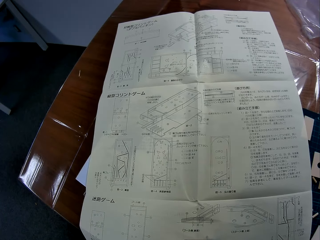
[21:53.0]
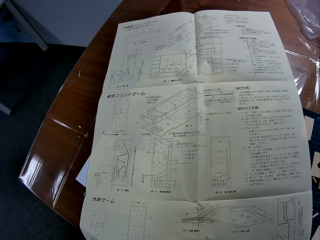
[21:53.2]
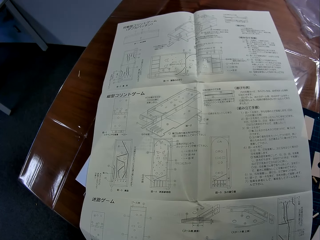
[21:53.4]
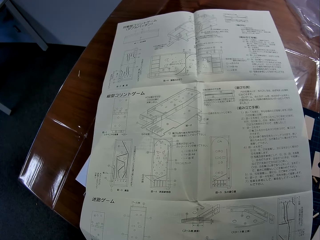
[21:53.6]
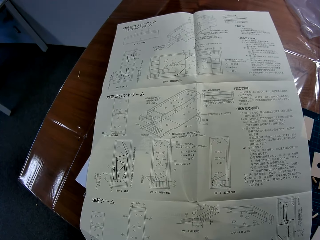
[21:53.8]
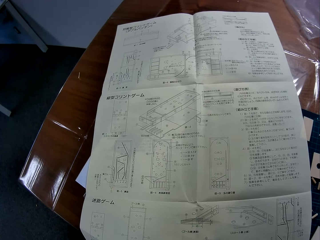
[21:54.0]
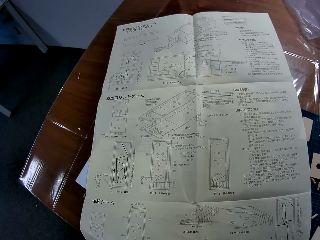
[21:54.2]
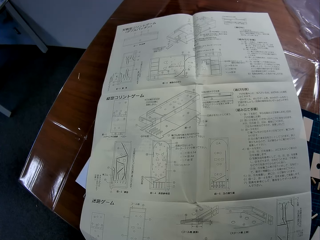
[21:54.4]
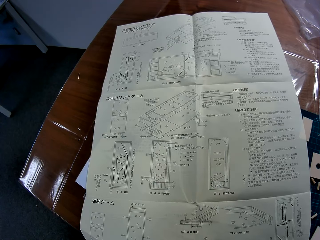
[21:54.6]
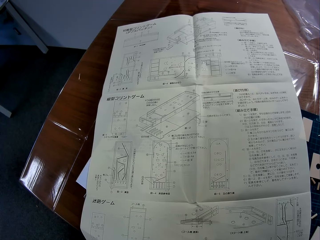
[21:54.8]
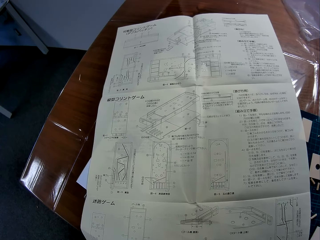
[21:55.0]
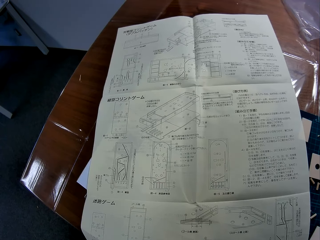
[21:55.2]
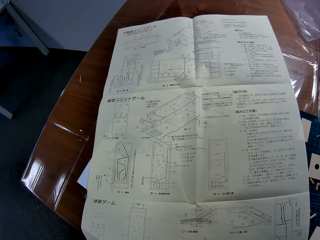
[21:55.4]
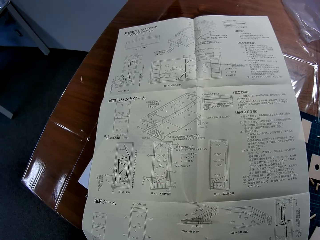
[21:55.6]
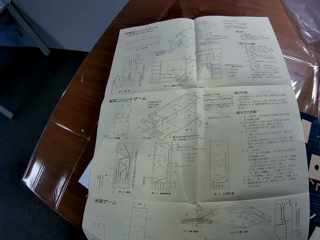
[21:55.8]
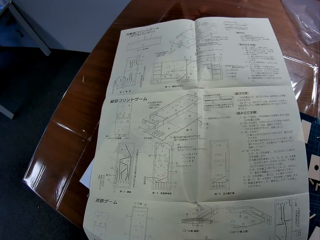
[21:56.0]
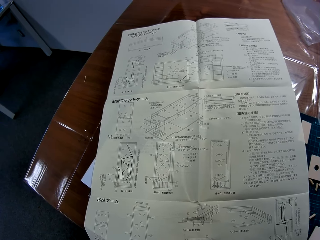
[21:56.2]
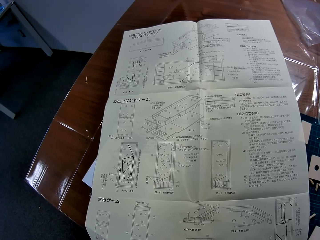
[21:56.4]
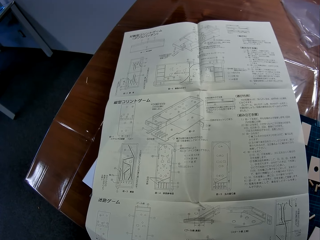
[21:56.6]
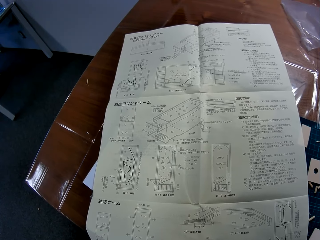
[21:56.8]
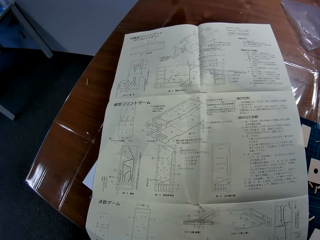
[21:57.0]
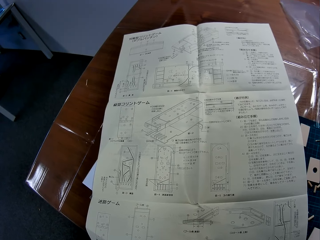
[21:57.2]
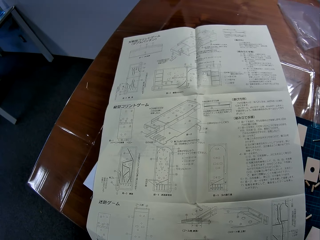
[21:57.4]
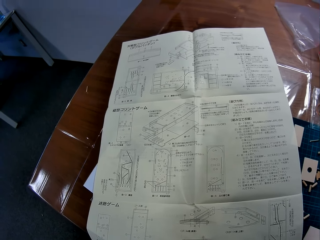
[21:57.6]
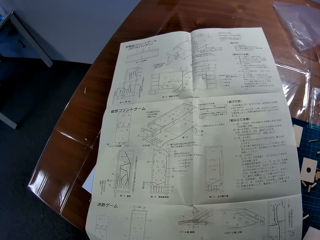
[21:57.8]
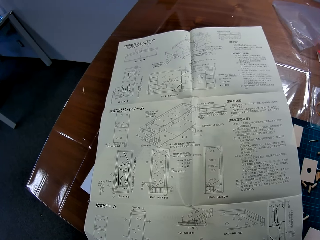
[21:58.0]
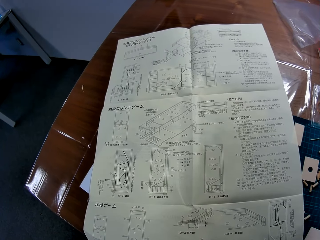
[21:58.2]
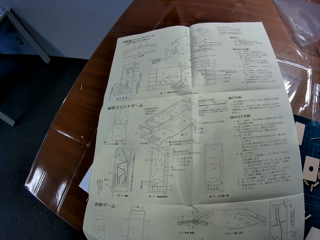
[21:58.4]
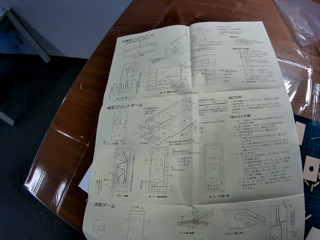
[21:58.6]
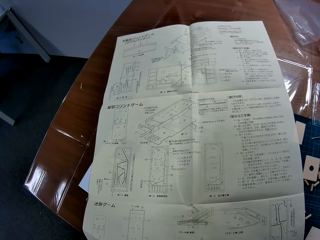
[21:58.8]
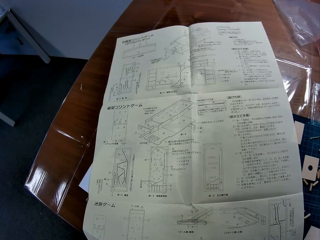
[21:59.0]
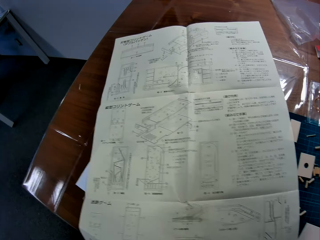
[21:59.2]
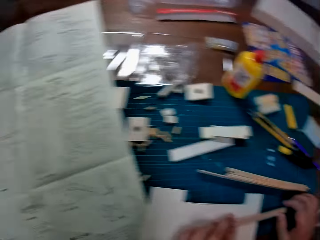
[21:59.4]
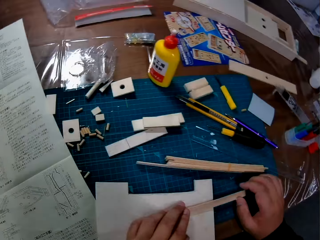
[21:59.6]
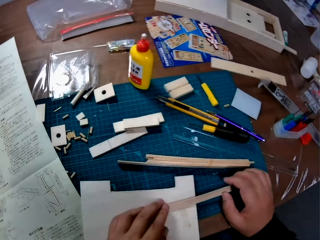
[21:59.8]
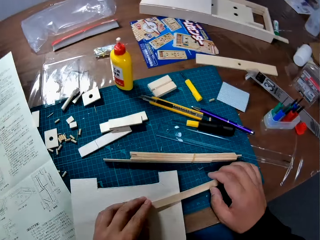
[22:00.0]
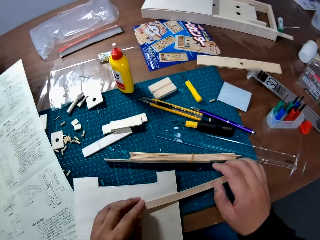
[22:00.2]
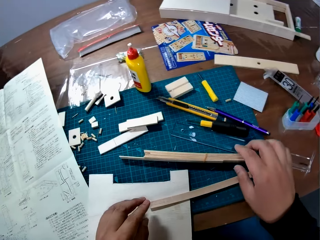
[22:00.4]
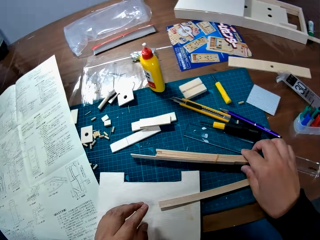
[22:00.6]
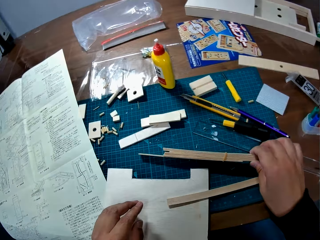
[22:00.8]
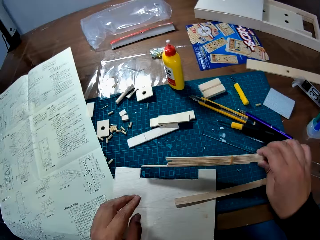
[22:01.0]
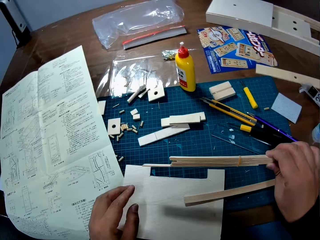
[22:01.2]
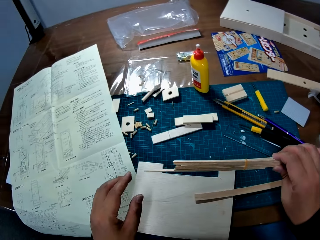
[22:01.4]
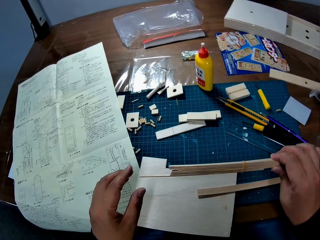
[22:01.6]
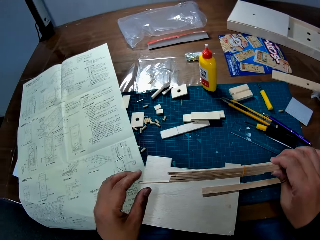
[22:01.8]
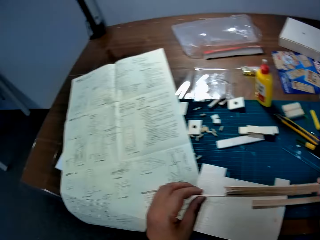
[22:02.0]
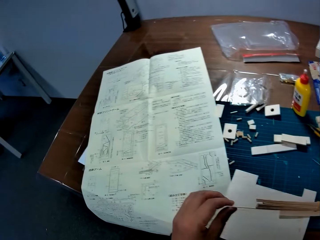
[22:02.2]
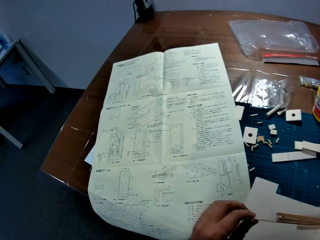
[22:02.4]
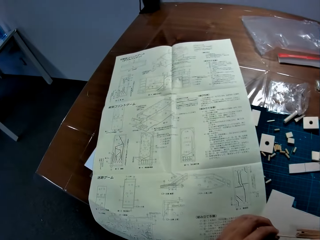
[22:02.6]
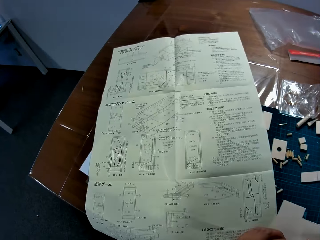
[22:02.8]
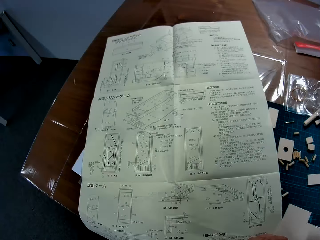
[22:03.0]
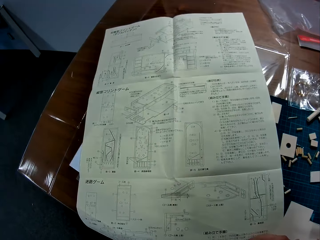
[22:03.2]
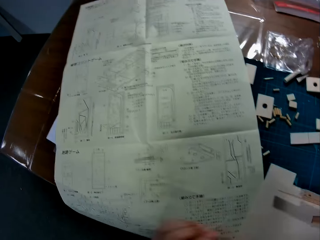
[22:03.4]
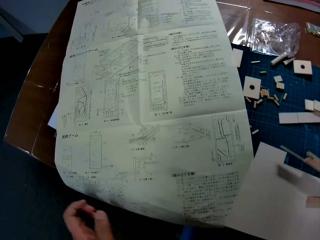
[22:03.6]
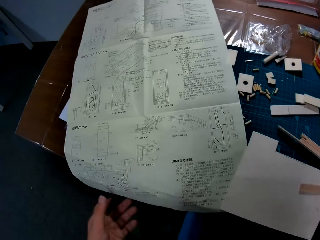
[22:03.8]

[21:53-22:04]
The camera wearer drops the model stick on the board sheet. They pick a bundle of sticks on the table. They hold a stick on the bundle with the left hand.

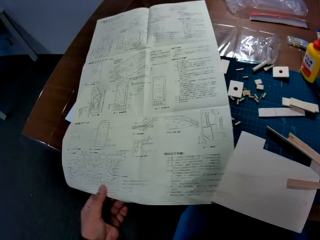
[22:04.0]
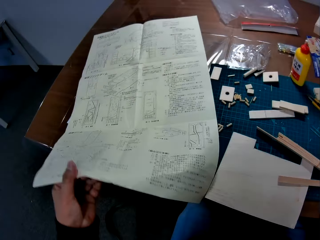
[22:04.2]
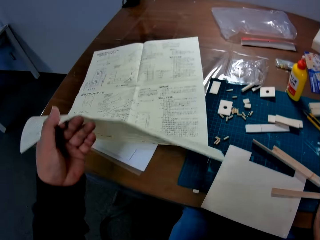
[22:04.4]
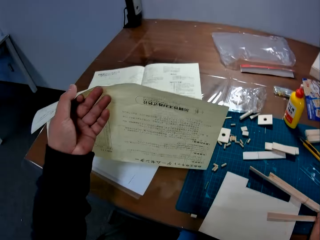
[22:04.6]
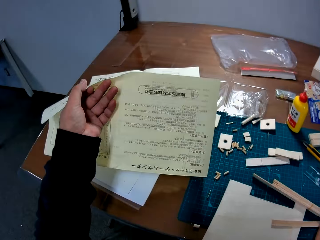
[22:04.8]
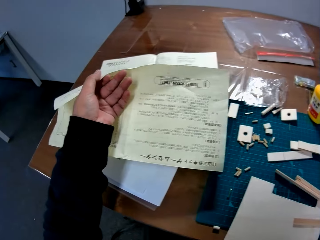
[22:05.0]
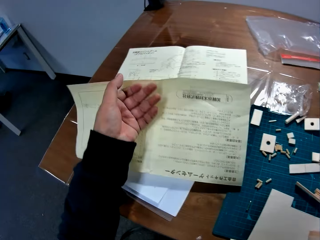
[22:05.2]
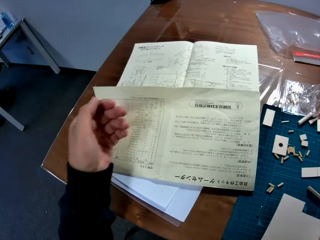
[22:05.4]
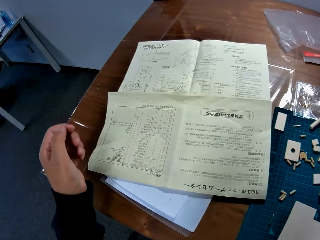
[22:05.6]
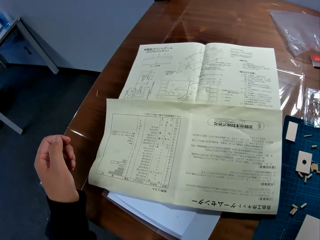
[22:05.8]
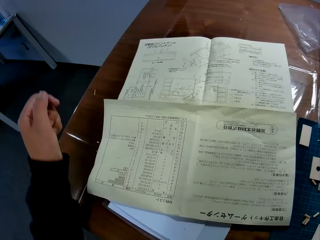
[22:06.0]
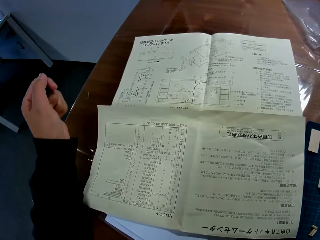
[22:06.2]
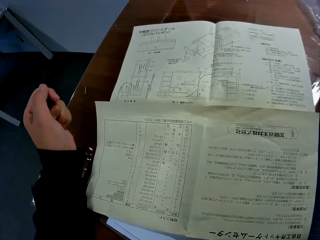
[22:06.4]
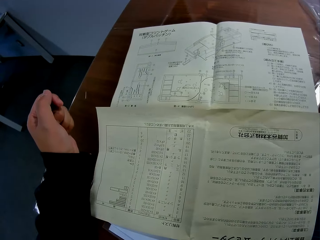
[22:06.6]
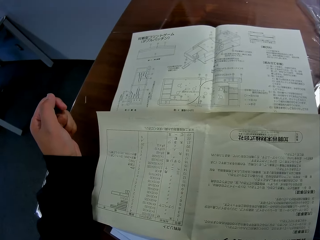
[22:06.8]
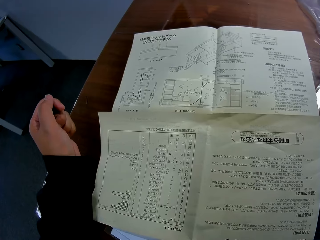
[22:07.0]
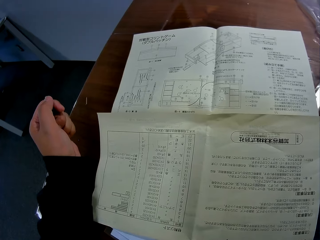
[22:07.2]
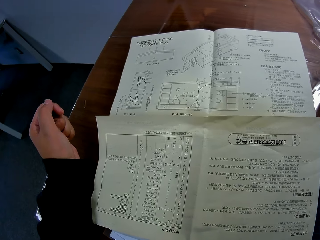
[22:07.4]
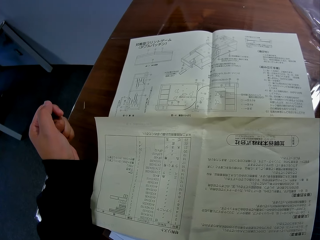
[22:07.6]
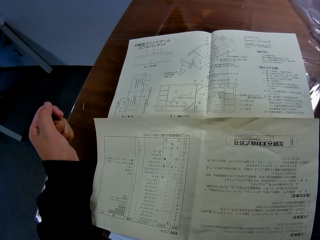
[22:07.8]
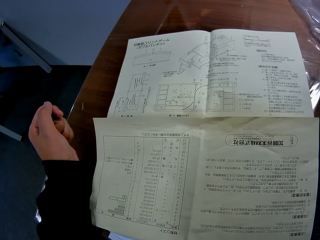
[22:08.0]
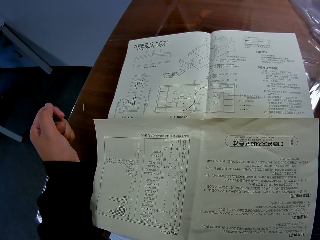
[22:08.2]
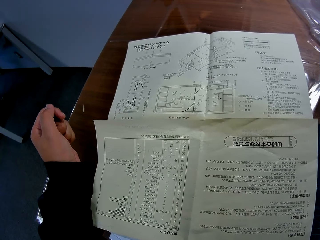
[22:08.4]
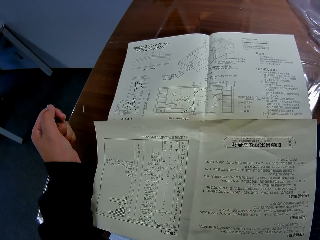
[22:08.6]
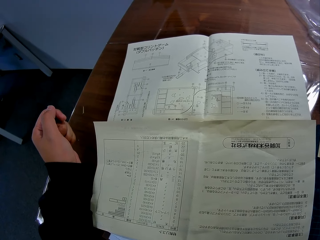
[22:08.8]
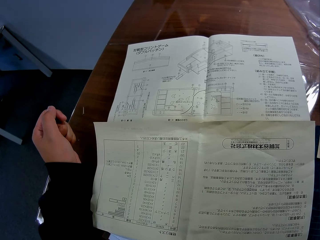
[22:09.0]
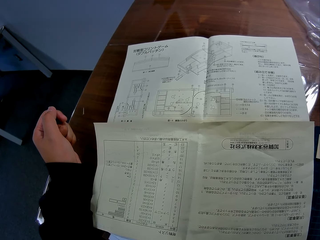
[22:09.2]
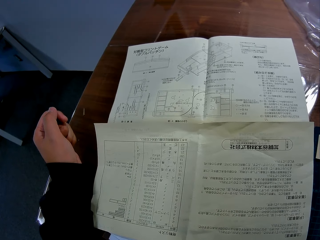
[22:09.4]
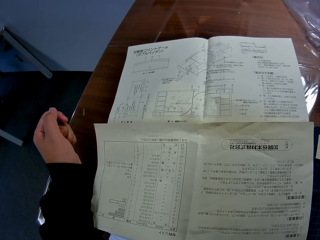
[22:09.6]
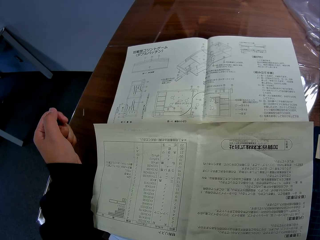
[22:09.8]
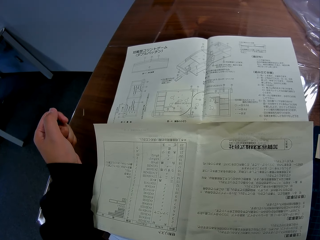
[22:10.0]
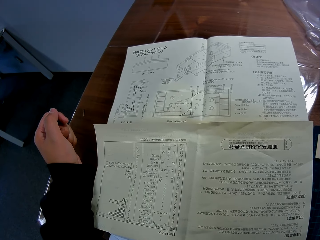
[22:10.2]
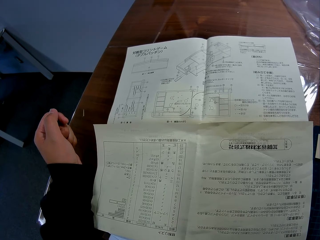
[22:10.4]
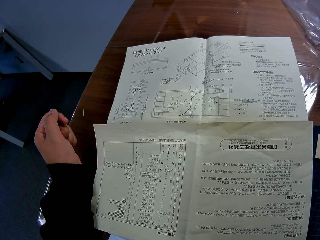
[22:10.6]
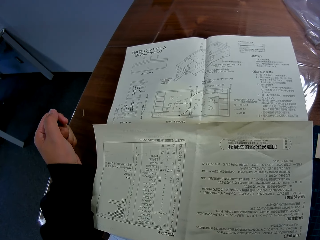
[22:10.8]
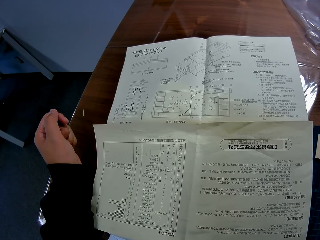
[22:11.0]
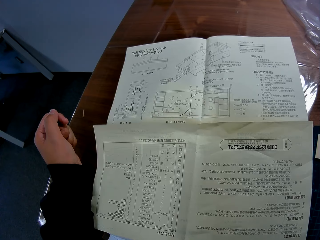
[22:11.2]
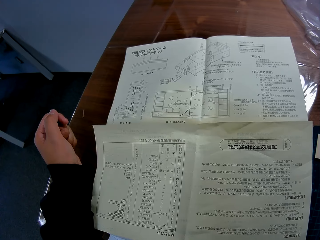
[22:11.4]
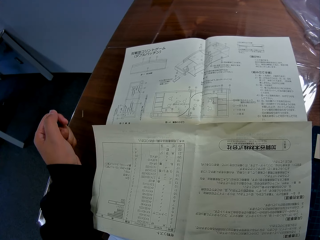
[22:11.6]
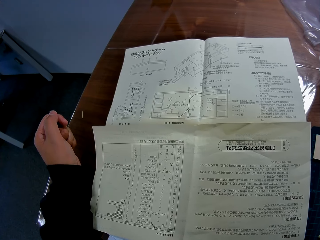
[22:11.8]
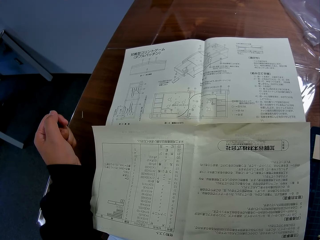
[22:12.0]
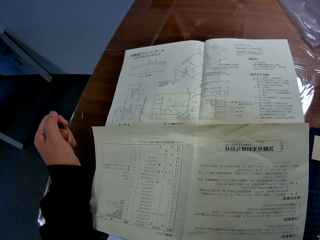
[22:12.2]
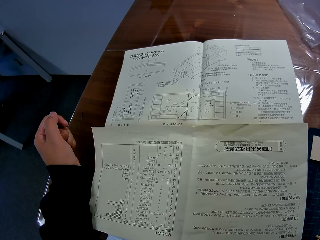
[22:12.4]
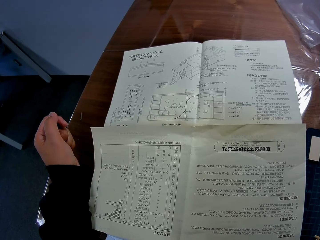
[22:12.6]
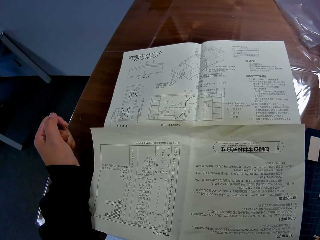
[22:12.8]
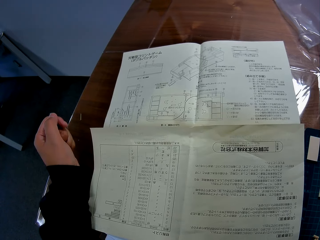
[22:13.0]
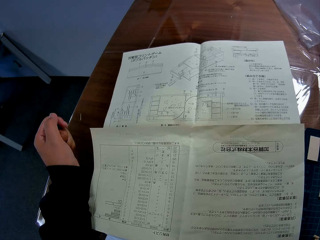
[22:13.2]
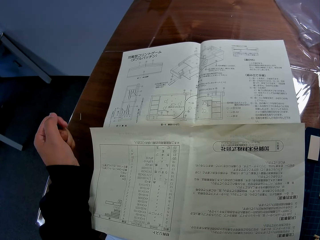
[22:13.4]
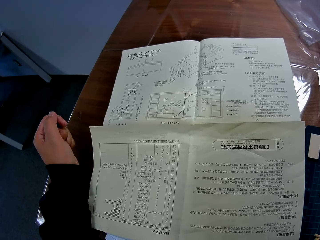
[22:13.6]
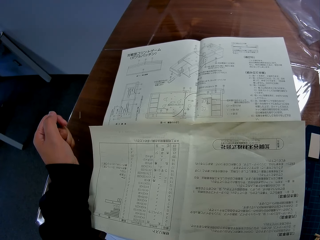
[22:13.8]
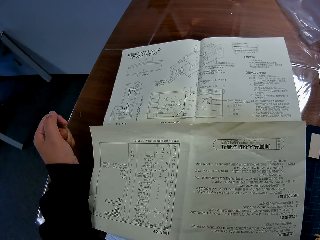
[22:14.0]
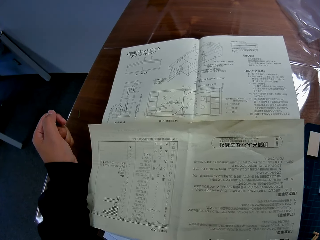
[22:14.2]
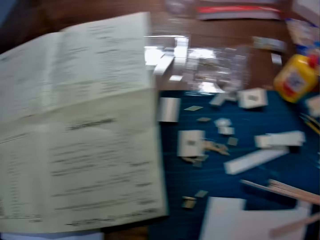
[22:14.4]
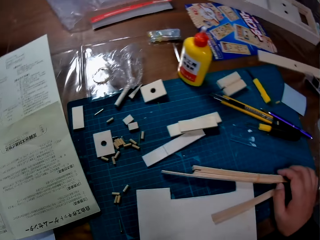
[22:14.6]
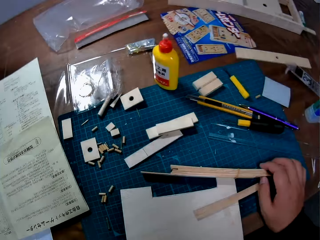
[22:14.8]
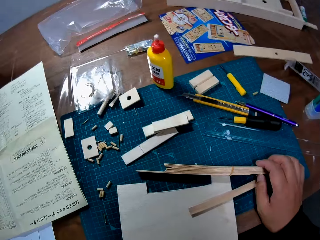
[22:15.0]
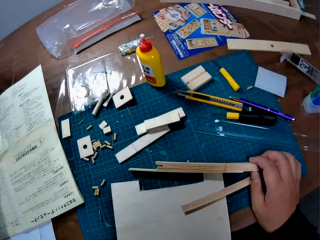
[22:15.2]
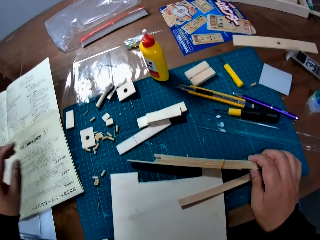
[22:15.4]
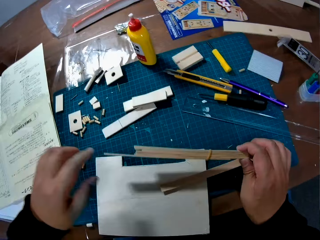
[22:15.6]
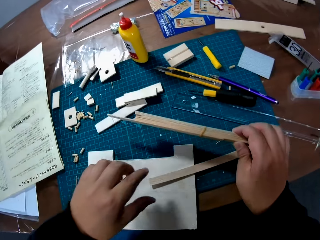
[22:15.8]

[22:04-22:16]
The camera wearer places the pieces of wood on the table. He folds the bottom part of the manual up on the table with his left hand. He studies the manual.
